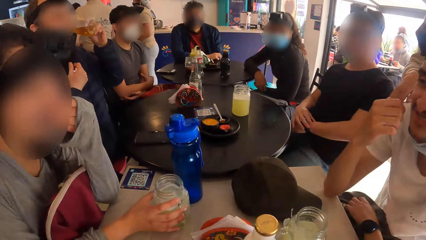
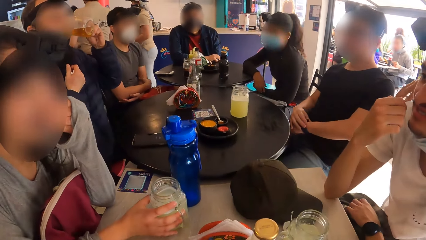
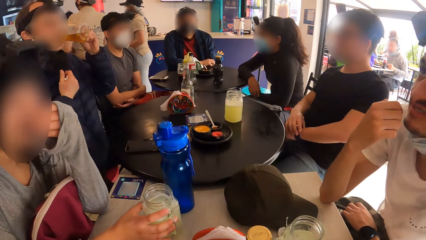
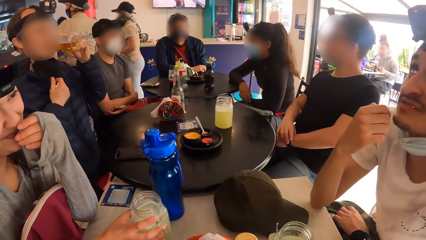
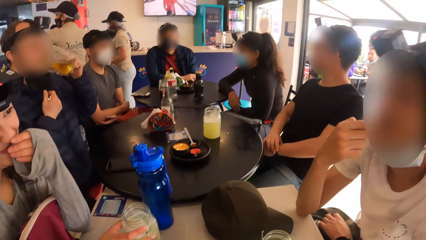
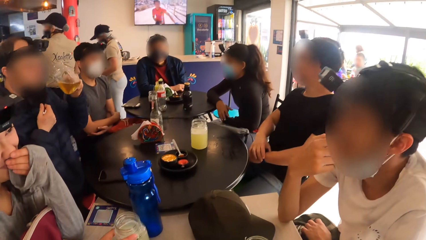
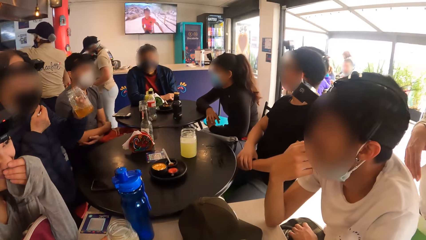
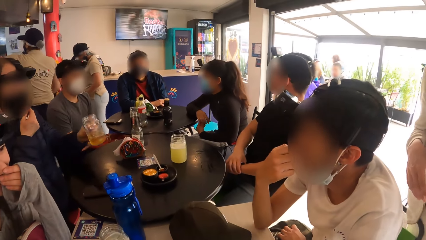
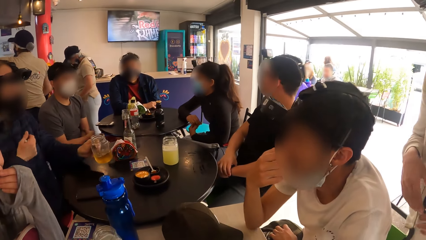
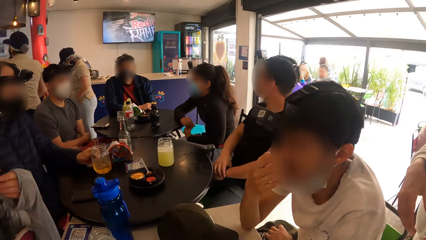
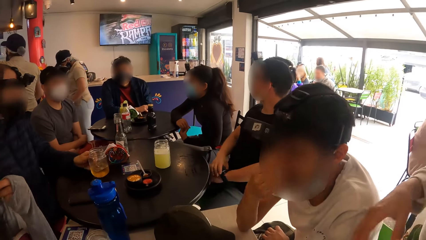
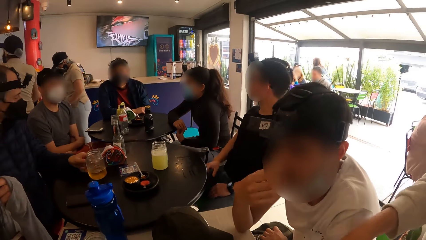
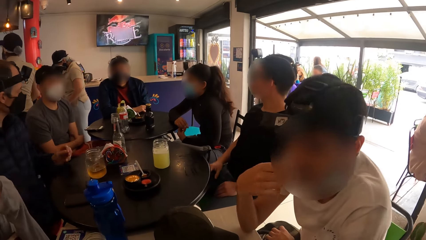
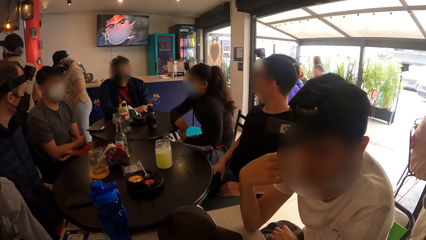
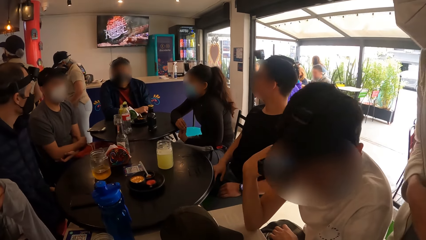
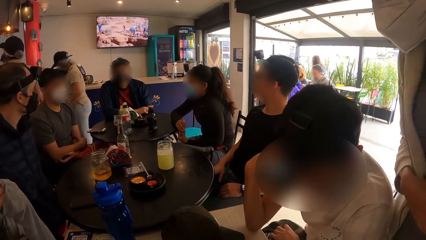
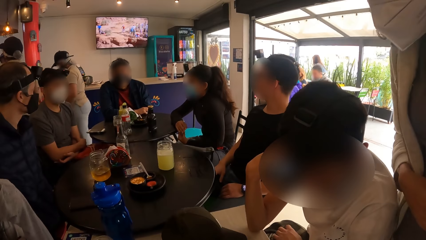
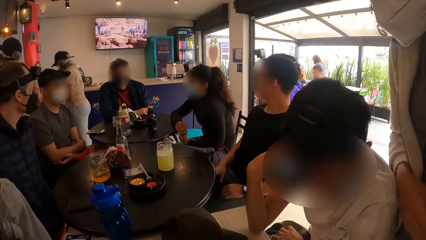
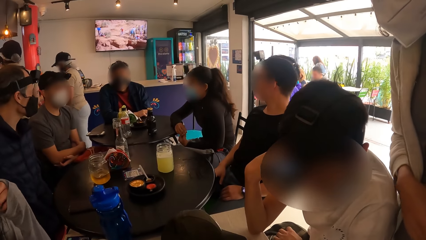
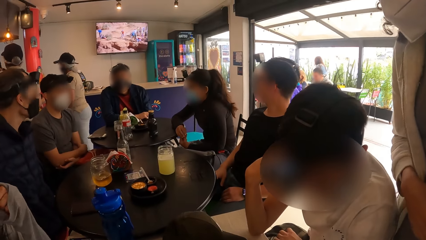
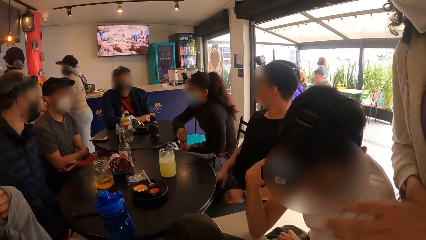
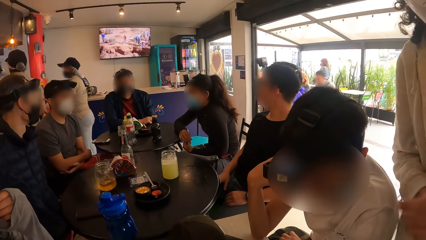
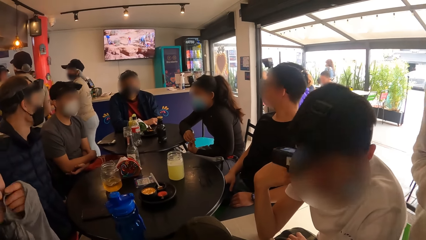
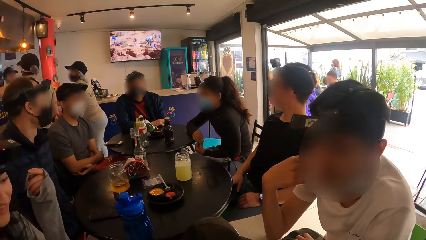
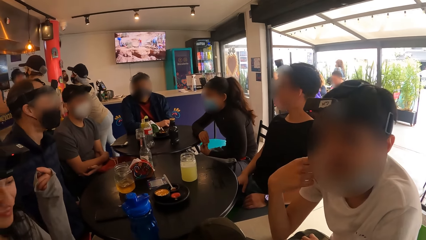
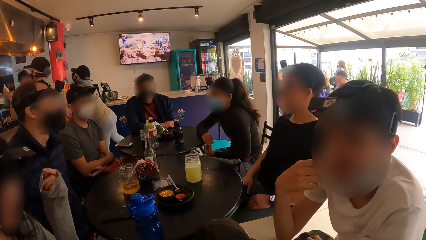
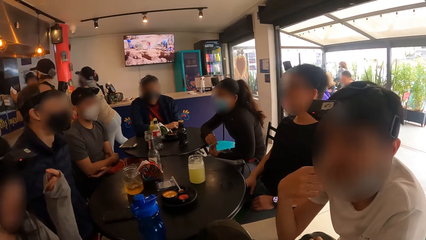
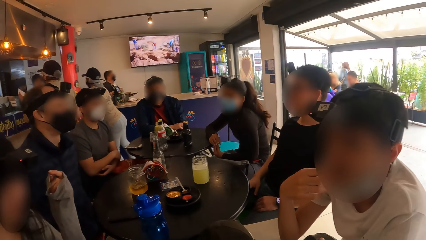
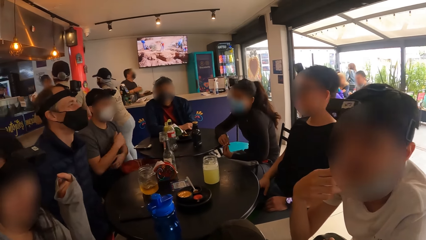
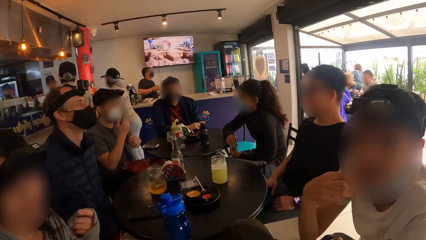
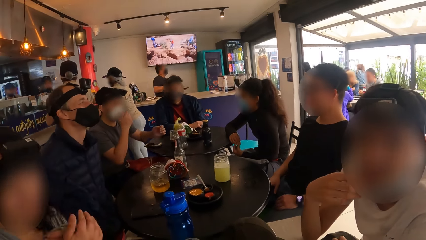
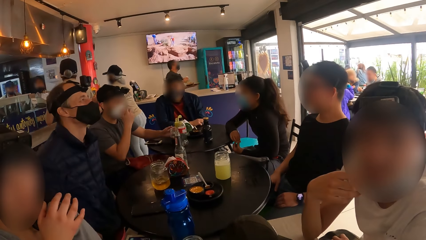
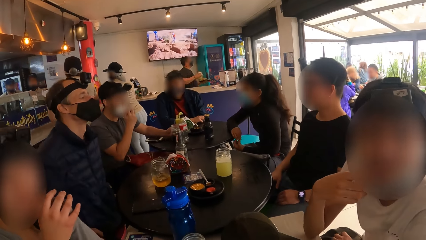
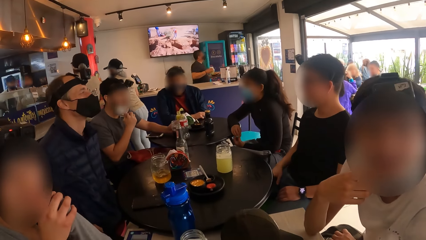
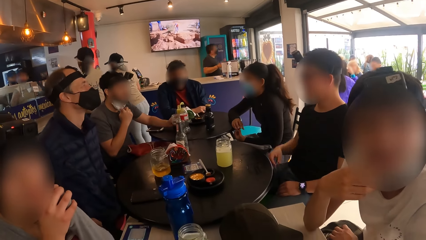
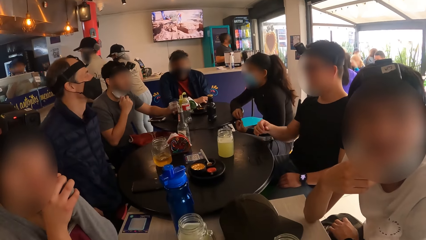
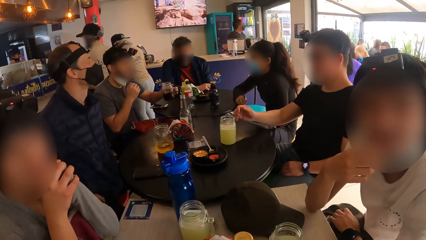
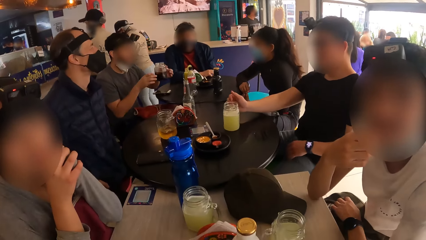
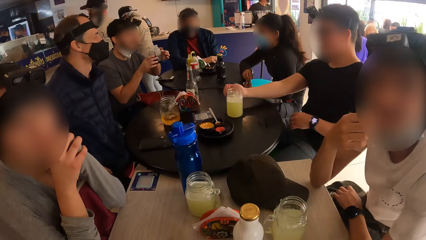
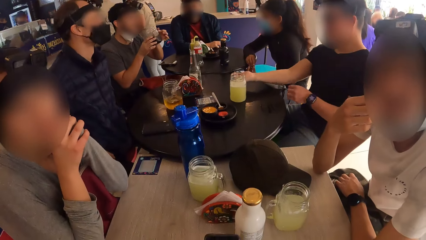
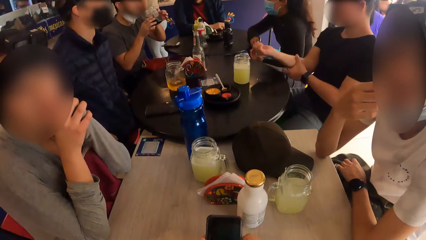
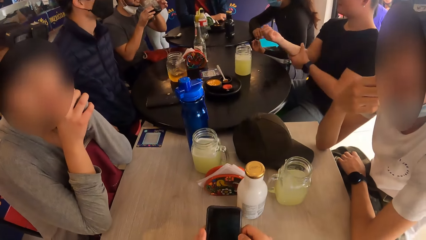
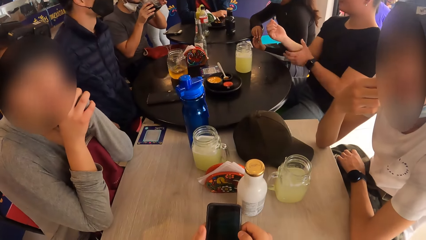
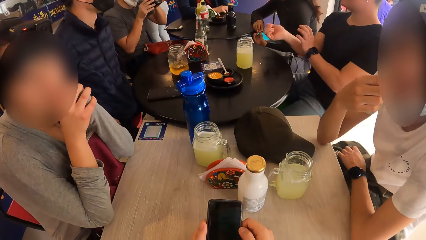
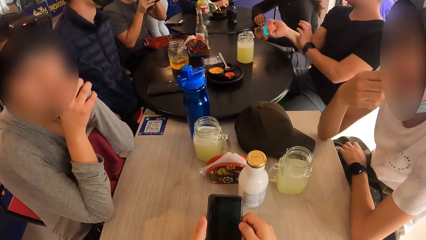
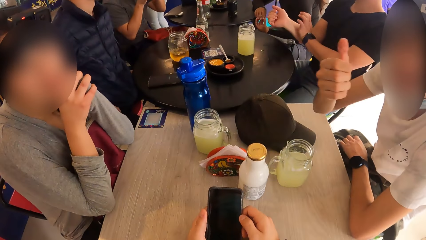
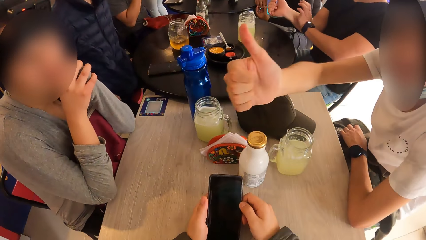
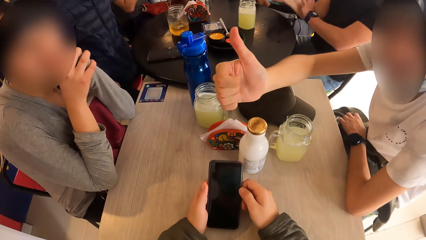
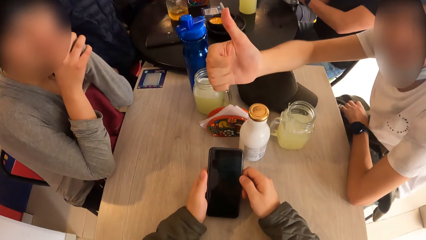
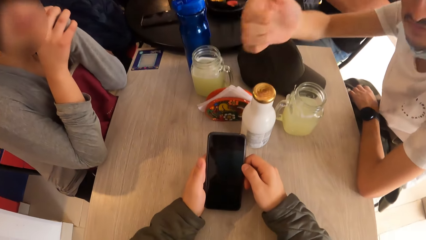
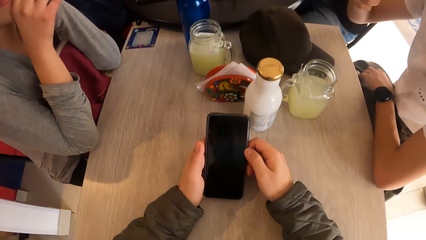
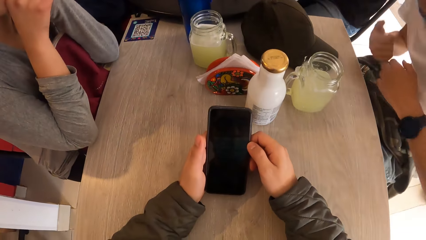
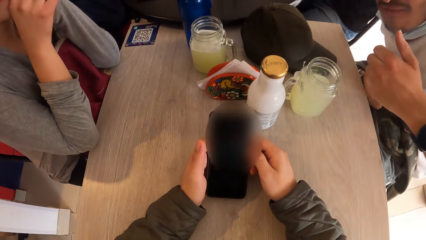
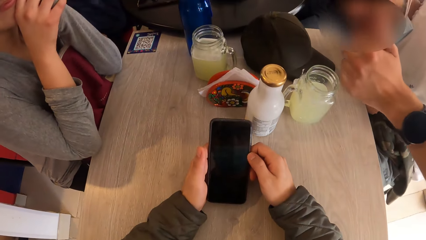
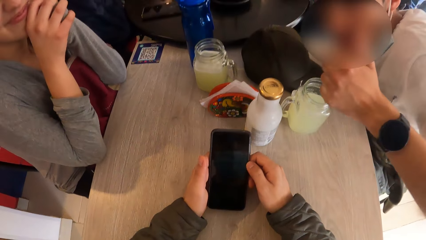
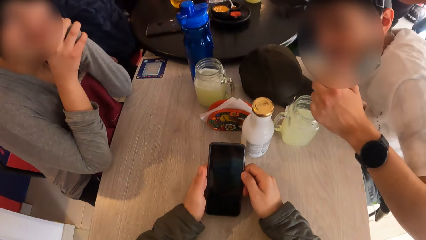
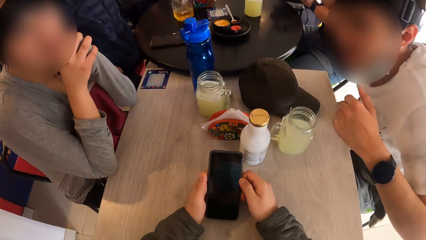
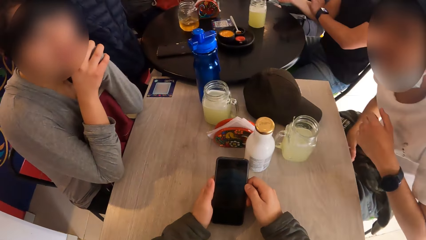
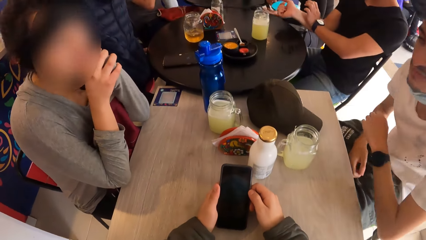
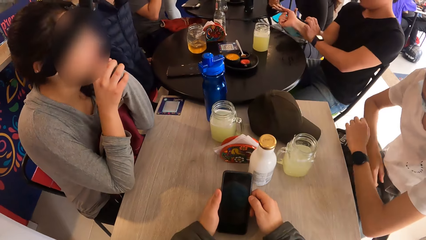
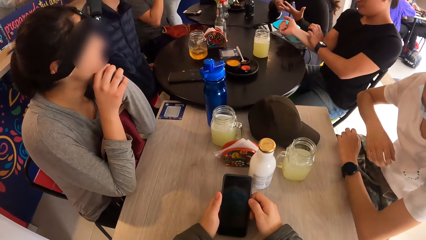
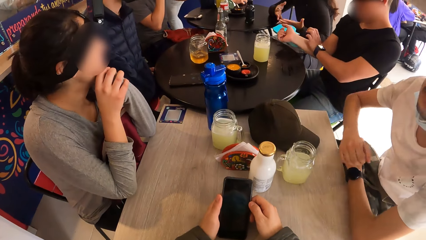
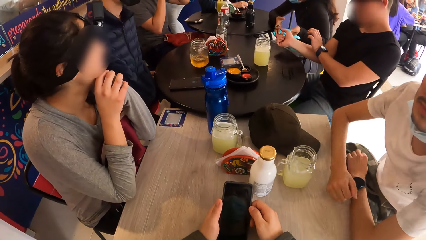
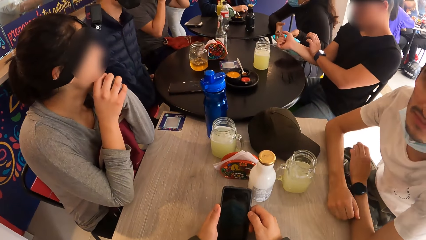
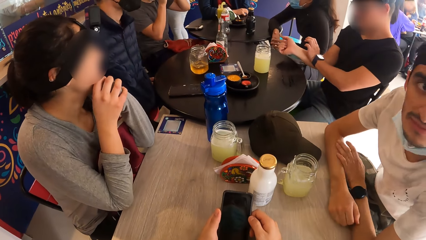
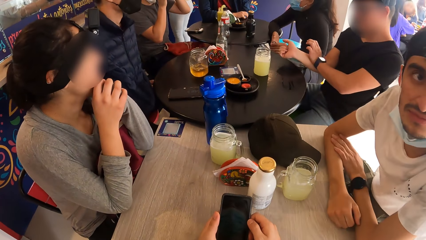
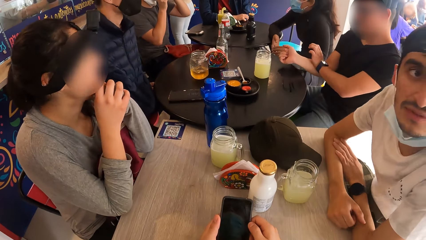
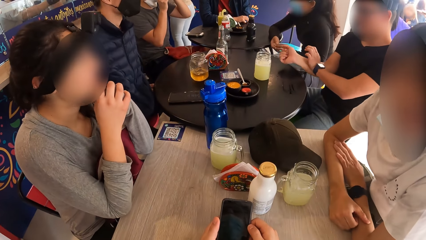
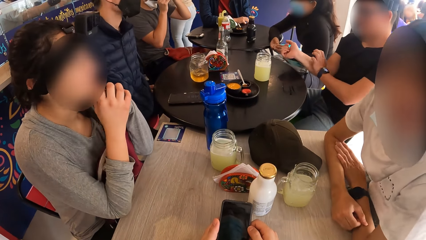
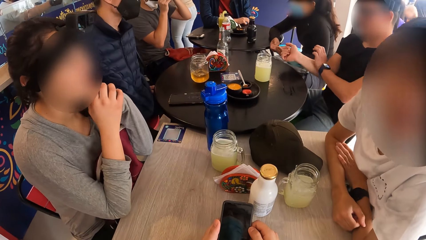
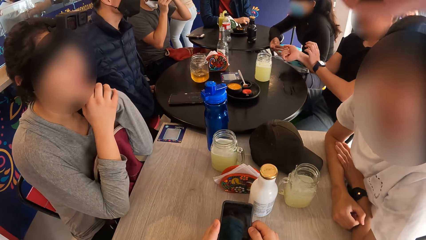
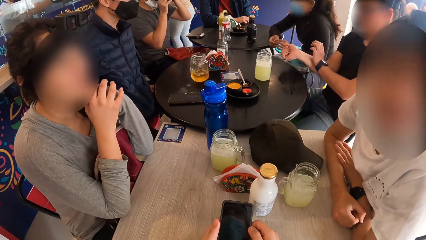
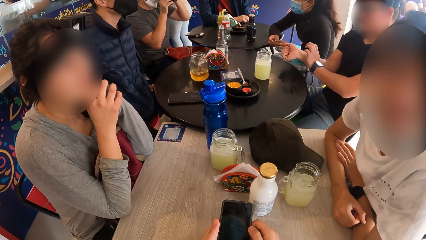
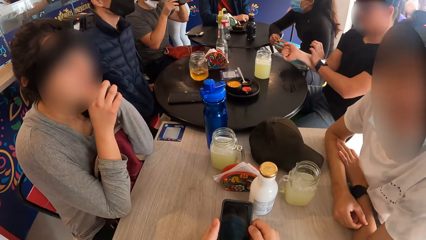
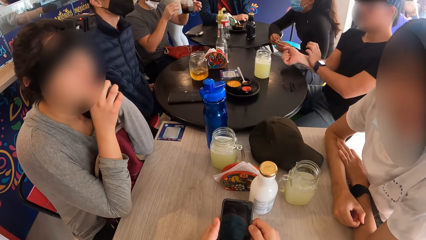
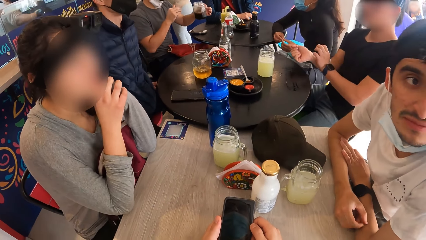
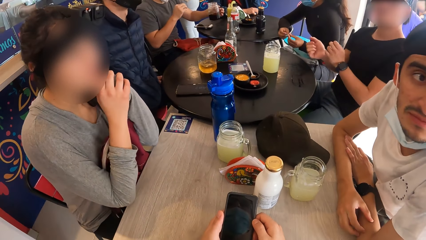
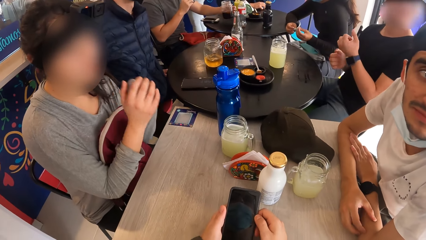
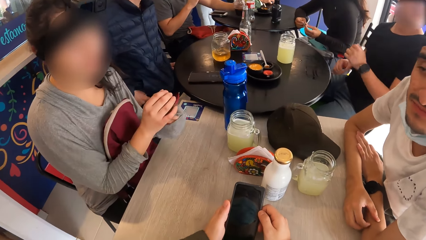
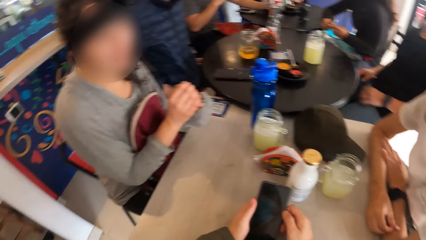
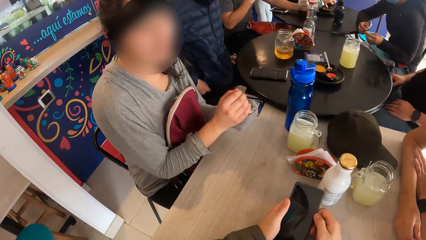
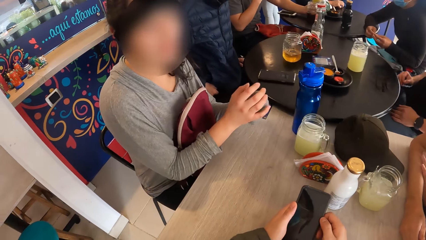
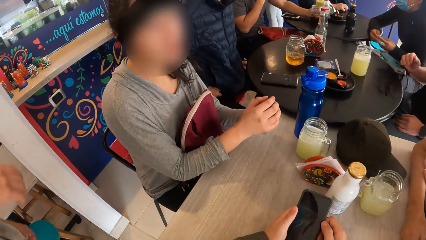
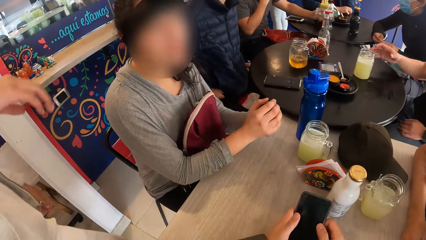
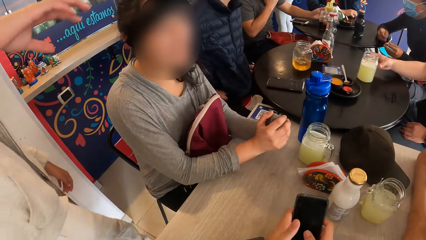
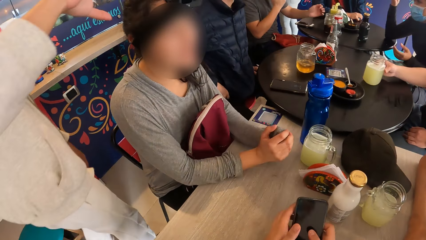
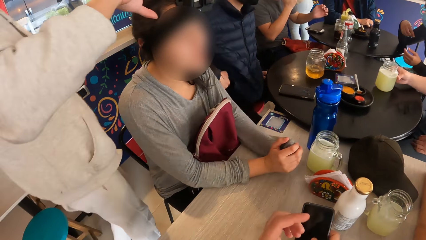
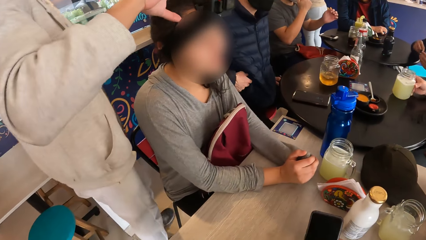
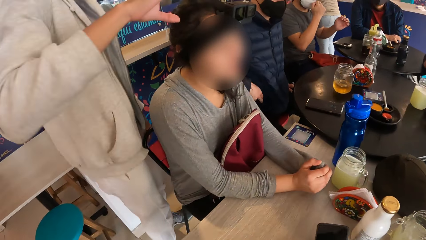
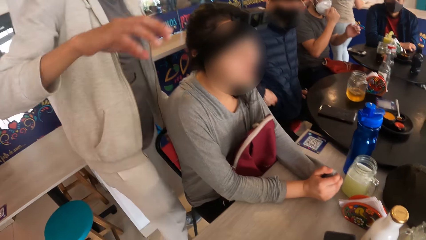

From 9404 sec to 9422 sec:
A man drinks from the jar of beer with his left hand. The man drops the jar of beer on the table with his left hand. A woman interacts with another man. A third man adjusts the face mask in his face with his right hand. The third man picks up the jar of cola from the table with his left hand. The third man holds the jar of cola with both hands. The camera wearer holds the phone with both hands. They touch the phone. The third man drops the jar of cola on the table with his left hand.
